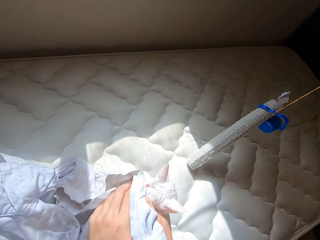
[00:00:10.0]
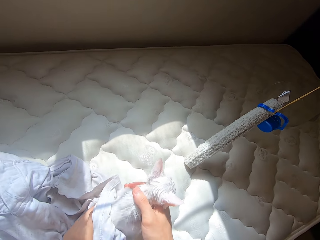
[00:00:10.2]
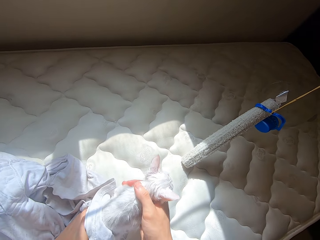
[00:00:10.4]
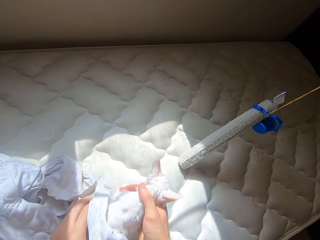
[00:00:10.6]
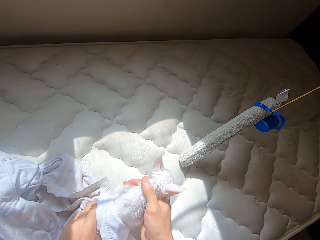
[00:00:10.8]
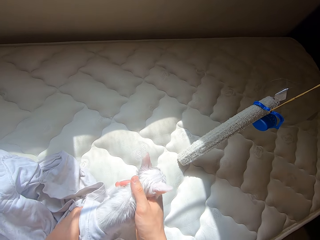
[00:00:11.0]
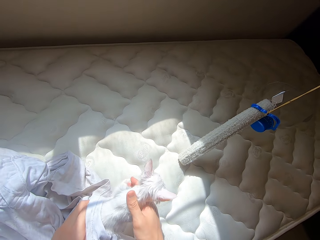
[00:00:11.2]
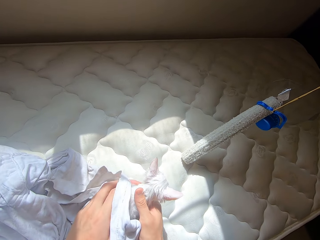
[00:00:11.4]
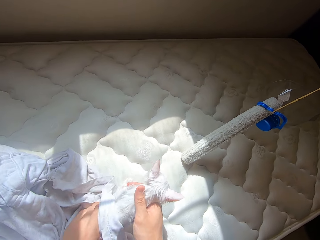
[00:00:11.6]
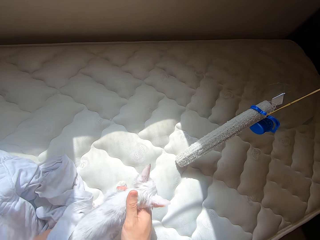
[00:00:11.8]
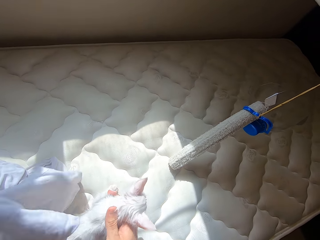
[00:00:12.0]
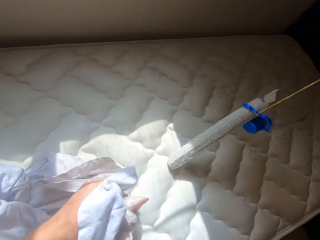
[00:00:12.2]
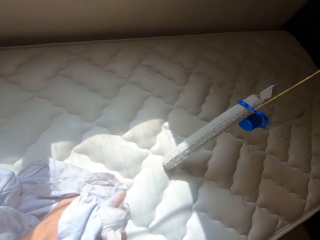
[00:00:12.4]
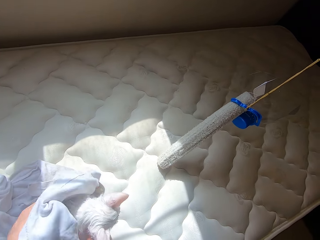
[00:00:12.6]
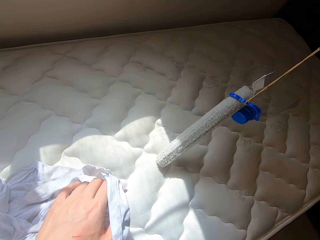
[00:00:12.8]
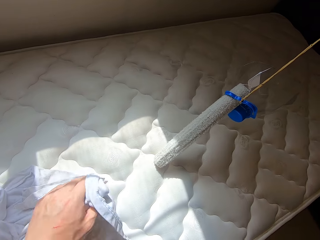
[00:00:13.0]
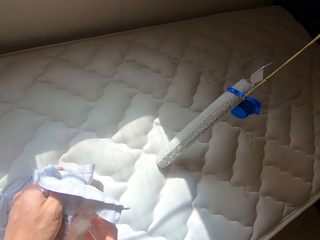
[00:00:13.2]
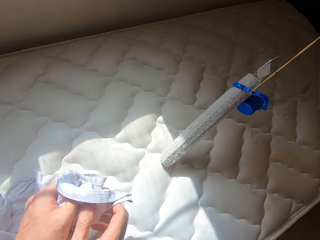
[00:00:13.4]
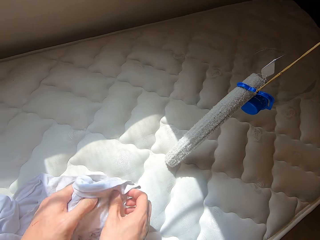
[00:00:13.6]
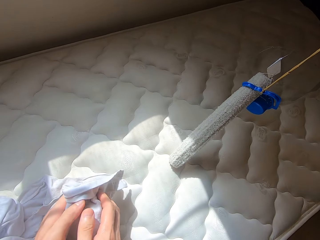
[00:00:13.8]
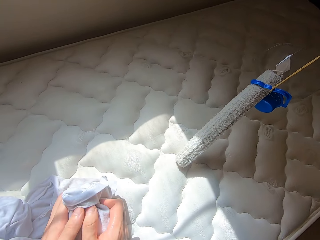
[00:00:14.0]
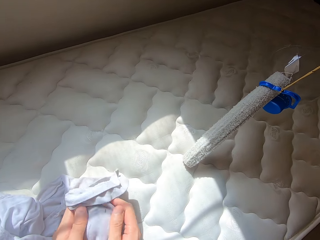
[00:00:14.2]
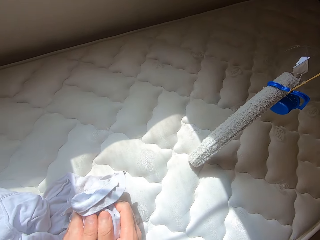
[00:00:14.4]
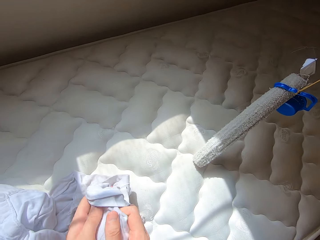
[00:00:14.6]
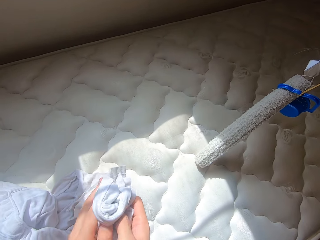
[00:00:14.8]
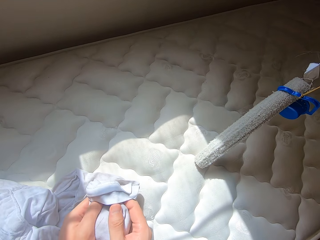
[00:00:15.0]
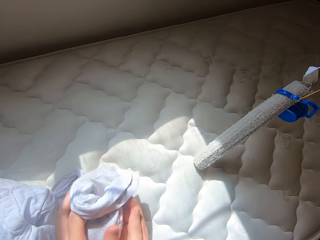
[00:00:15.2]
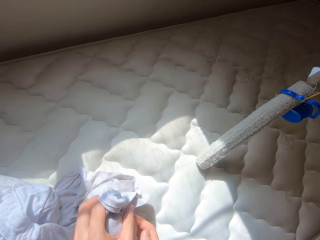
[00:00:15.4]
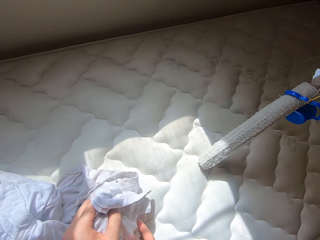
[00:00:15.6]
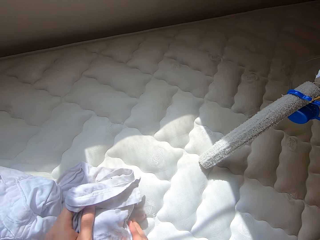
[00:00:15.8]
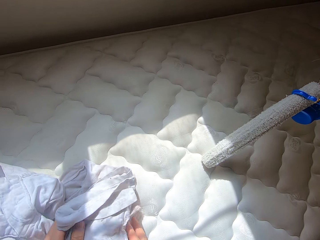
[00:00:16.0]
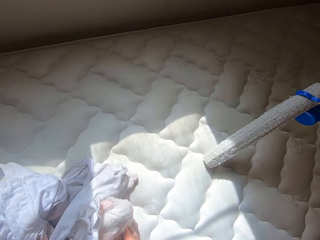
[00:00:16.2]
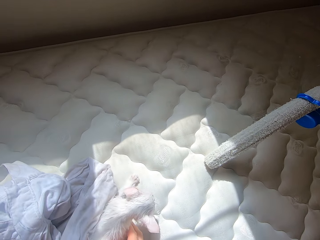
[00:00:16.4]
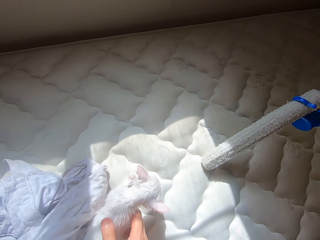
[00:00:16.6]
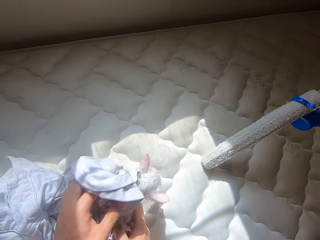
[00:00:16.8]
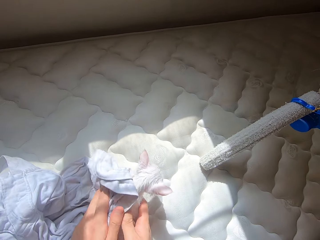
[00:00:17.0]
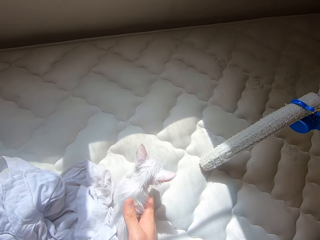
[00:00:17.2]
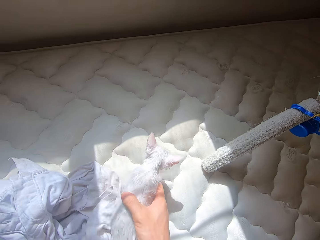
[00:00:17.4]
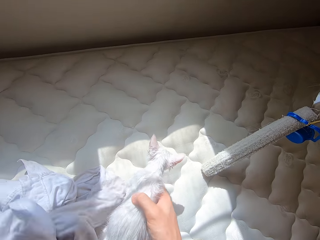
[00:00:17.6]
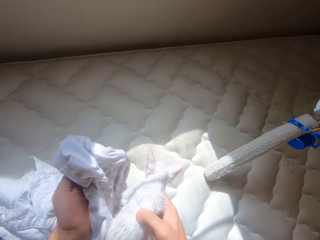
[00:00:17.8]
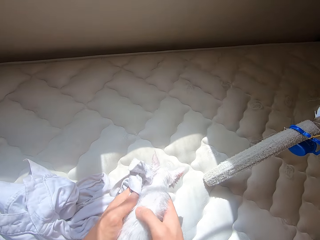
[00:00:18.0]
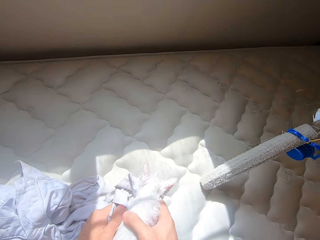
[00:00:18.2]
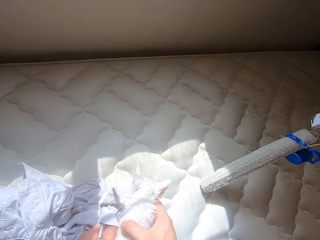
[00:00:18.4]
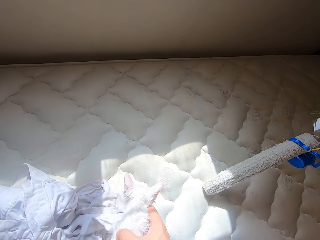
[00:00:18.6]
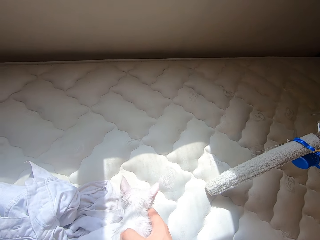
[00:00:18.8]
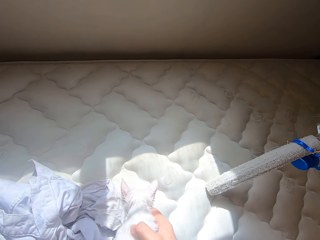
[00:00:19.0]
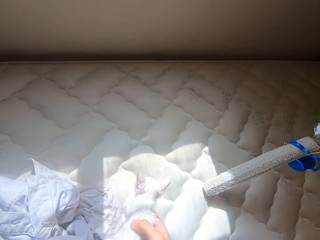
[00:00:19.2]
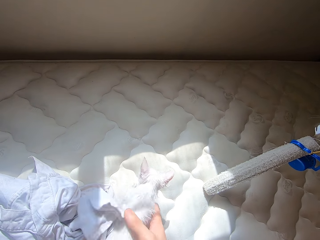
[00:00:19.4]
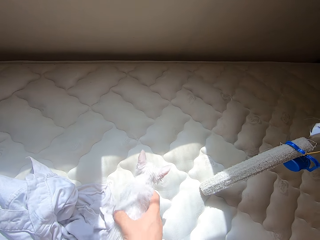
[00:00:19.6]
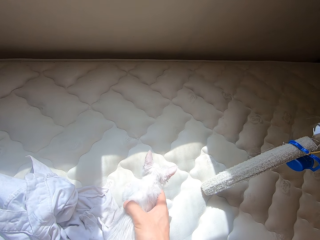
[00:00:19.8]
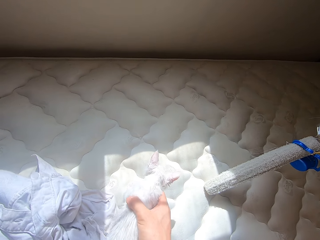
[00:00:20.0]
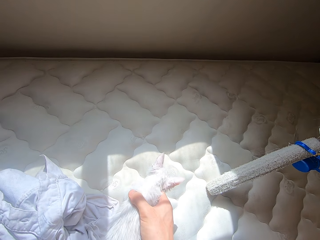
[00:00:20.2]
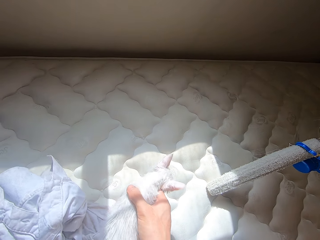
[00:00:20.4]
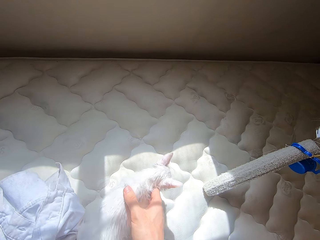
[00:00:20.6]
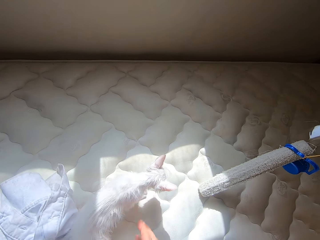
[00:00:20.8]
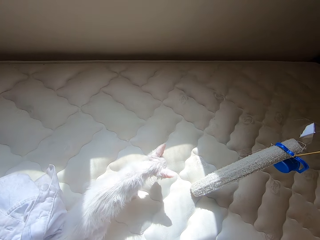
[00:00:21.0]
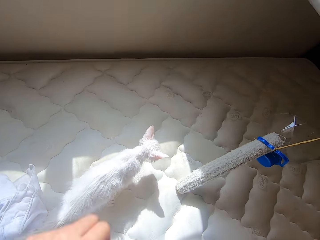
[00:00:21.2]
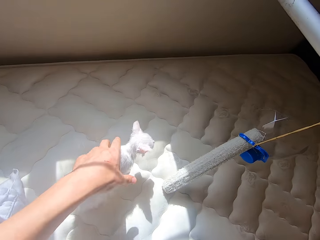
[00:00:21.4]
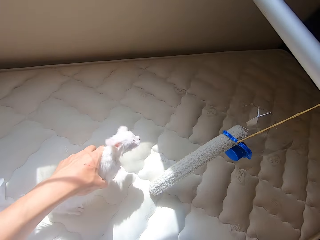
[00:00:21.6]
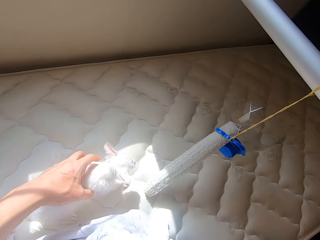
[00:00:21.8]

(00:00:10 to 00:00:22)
The camera wearer cleans a cat with a cloth.

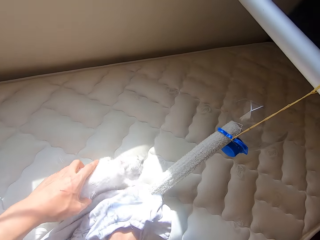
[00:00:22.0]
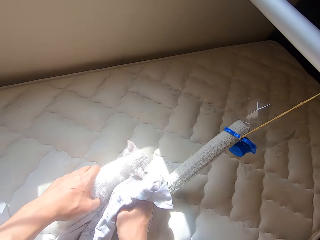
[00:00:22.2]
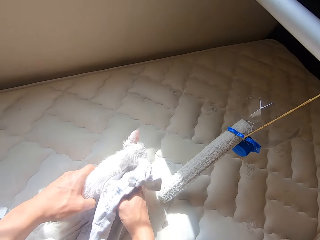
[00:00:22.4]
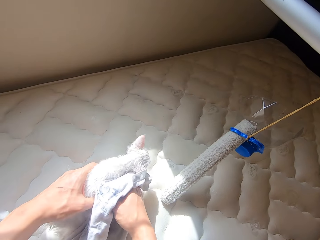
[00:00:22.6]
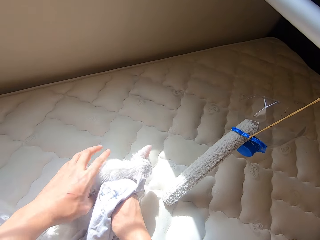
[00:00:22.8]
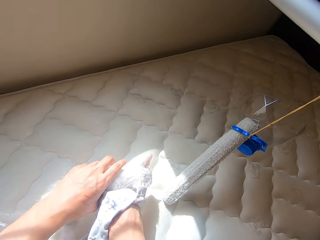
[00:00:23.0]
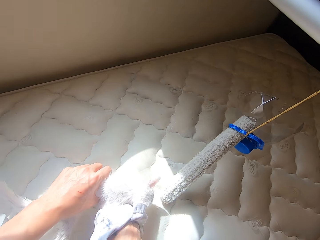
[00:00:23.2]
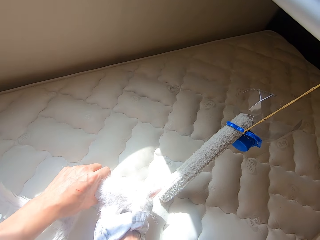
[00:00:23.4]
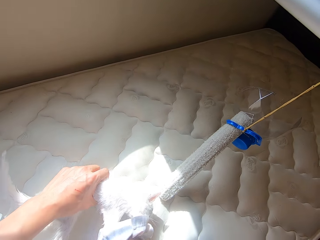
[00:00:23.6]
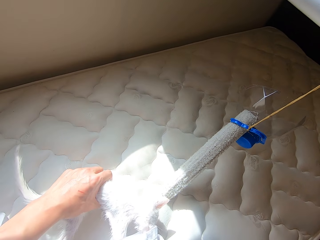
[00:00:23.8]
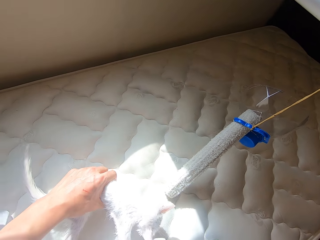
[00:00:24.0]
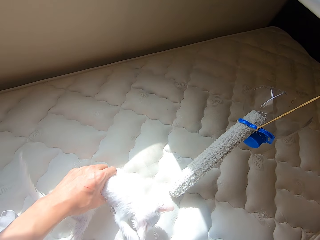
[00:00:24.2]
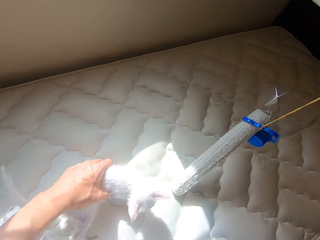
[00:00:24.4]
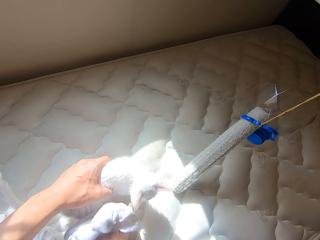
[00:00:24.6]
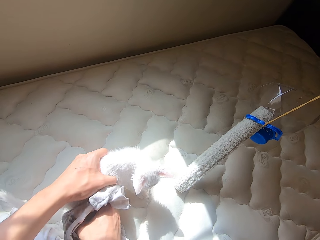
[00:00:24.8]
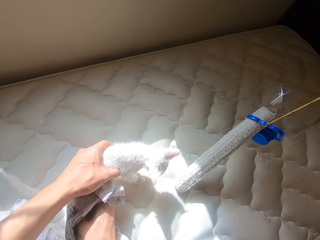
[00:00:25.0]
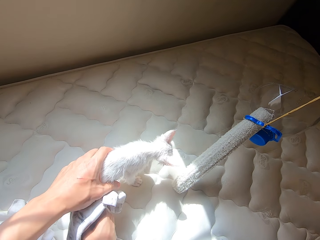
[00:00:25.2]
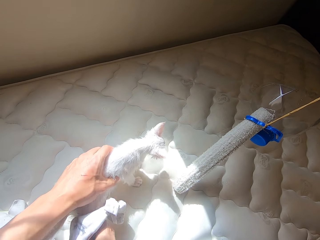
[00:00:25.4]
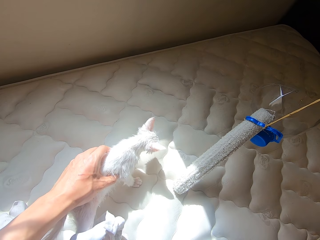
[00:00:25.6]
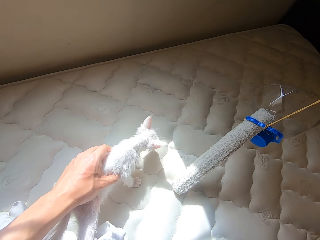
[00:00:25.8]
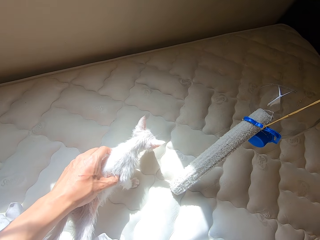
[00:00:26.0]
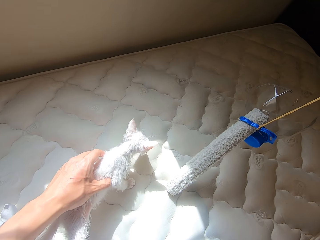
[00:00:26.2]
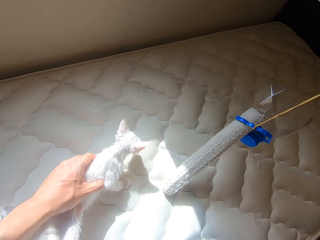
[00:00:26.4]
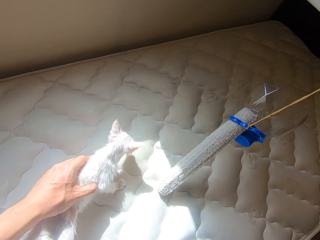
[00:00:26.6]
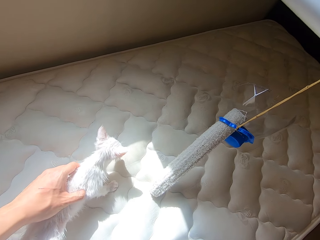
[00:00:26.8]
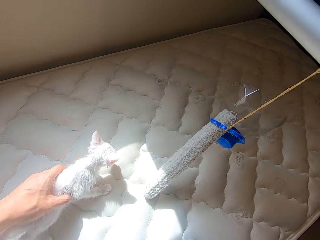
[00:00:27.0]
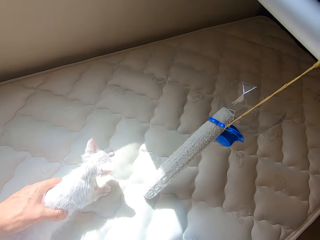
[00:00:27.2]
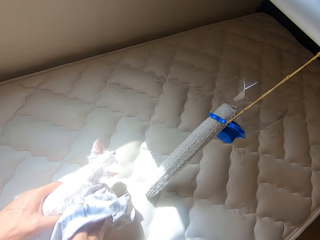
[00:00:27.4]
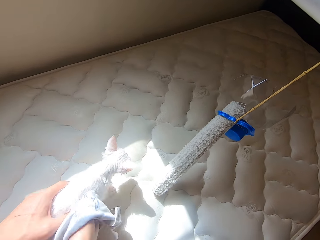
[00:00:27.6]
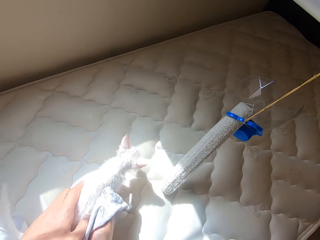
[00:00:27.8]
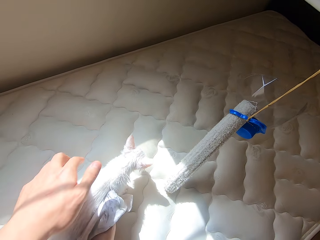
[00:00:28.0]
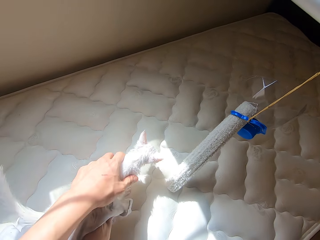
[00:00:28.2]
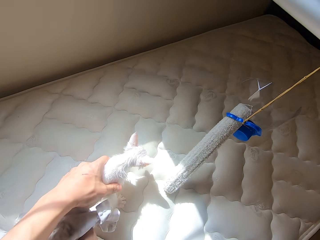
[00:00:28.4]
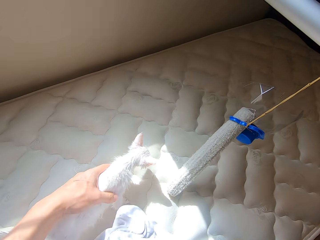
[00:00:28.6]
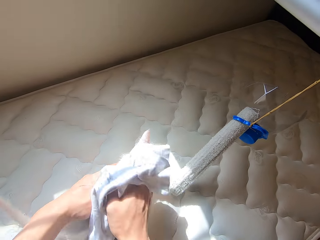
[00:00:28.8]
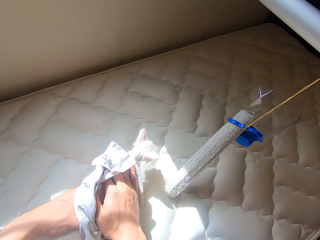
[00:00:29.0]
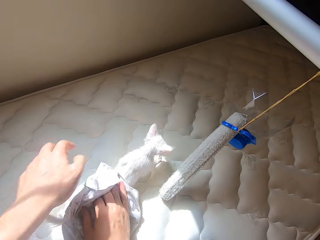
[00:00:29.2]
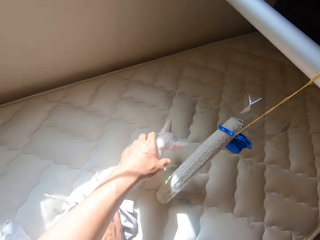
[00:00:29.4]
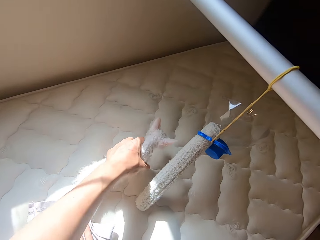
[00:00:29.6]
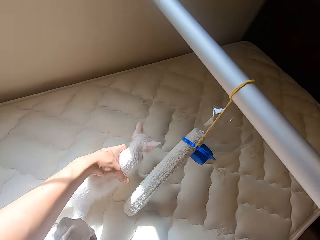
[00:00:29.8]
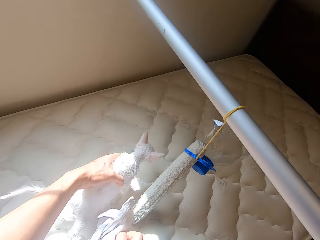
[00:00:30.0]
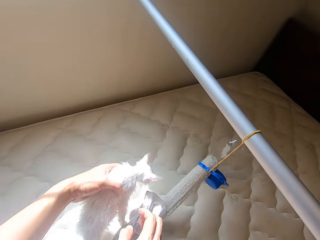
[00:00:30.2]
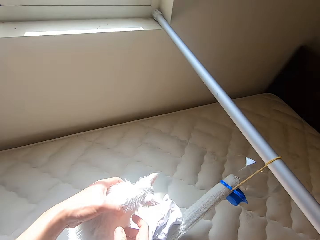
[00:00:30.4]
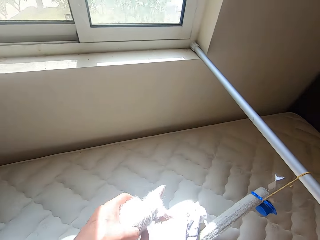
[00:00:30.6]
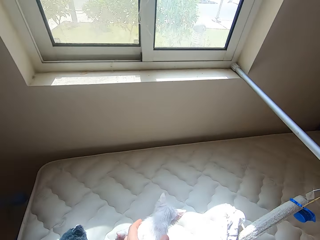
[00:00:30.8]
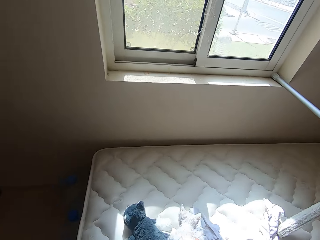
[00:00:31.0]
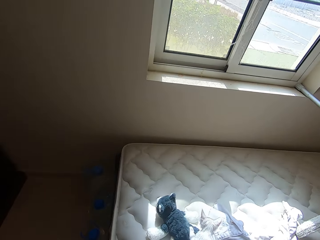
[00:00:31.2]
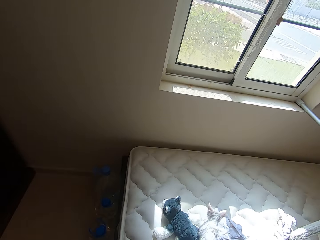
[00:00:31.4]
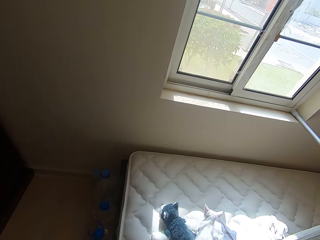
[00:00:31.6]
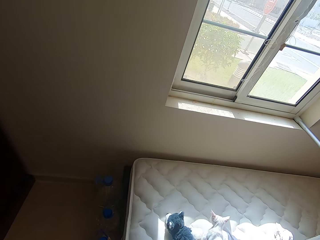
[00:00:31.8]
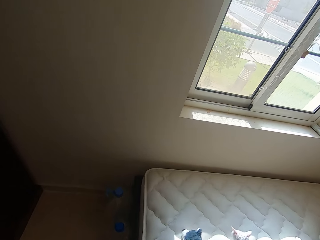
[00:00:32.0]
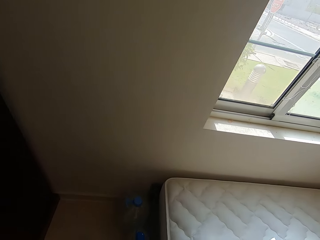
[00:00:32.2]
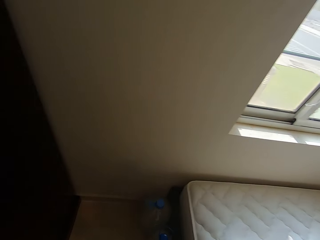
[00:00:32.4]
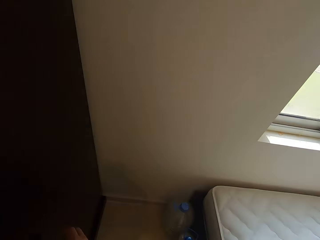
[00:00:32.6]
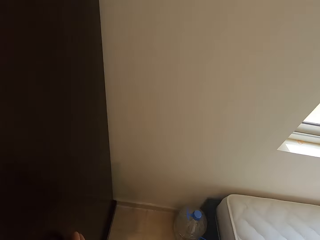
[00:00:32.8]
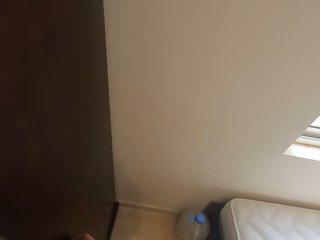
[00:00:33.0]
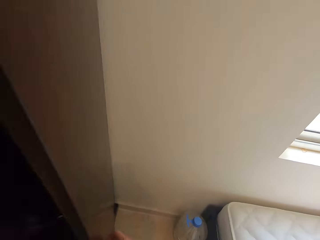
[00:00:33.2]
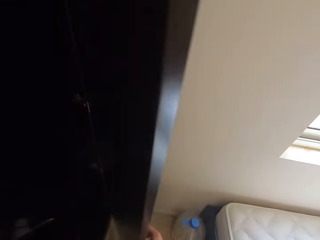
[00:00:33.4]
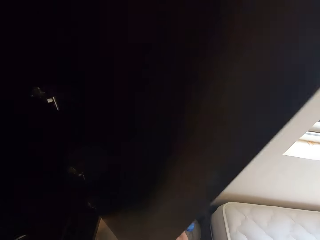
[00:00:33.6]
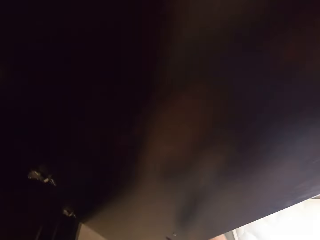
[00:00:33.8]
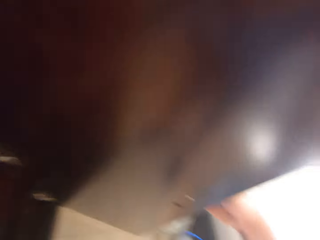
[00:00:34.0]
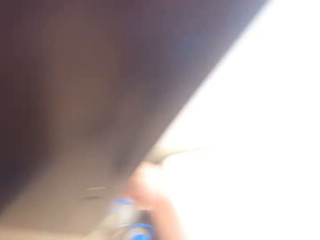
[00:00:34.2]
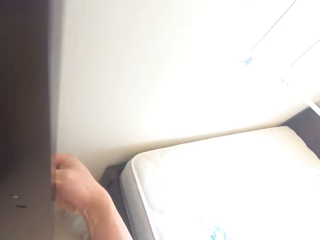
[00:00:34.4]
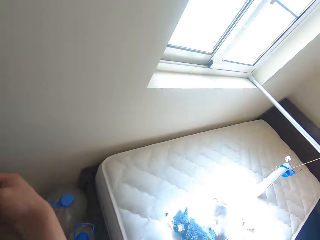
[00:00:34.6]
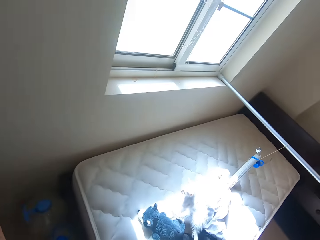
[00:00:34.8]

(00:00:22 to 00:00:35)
The camera wearer pulls the cat closer with his left hand. He opens a wardrobe with his right hand.
